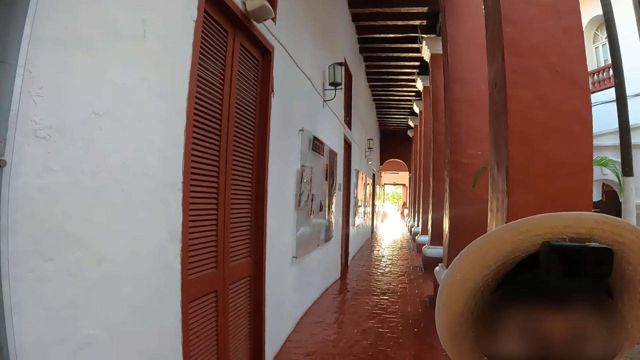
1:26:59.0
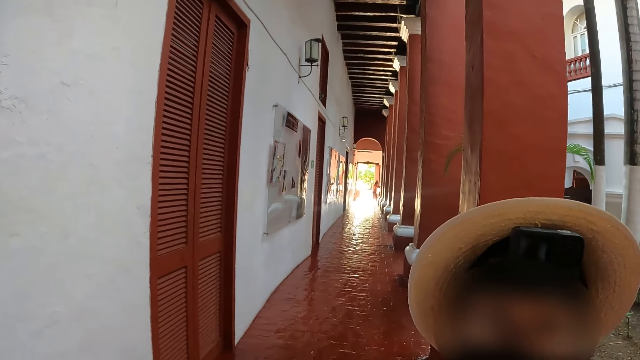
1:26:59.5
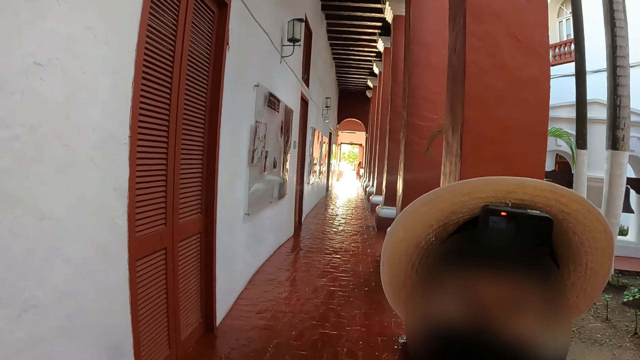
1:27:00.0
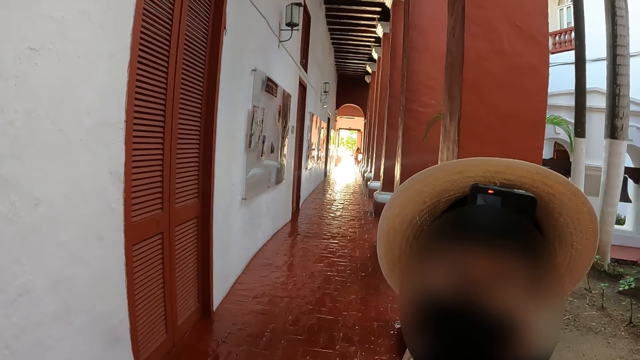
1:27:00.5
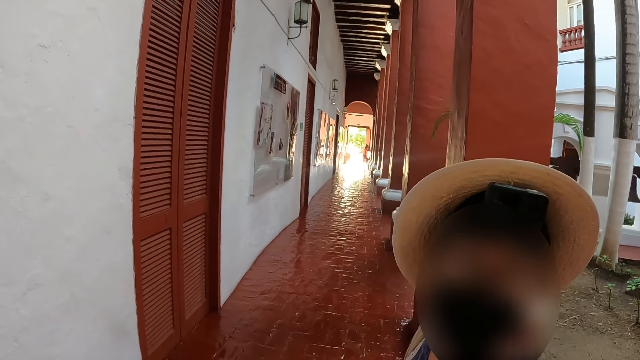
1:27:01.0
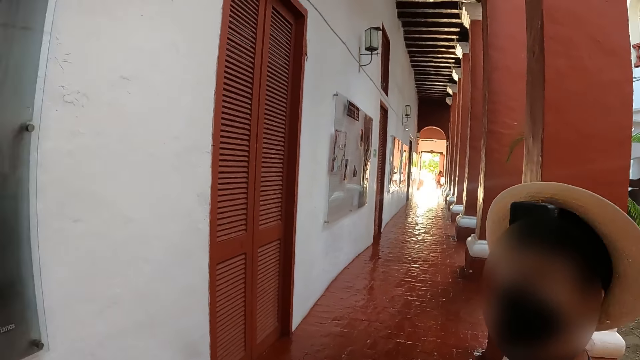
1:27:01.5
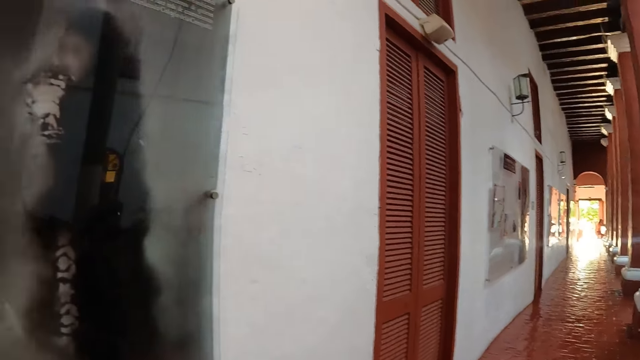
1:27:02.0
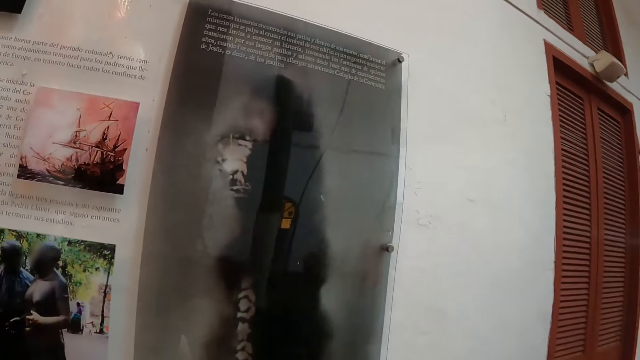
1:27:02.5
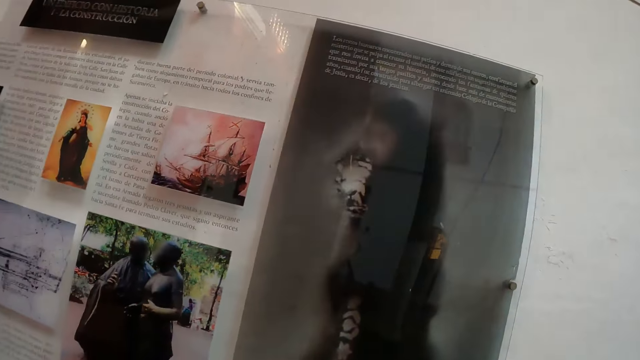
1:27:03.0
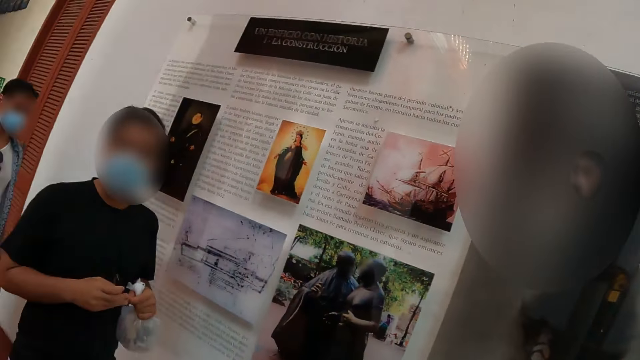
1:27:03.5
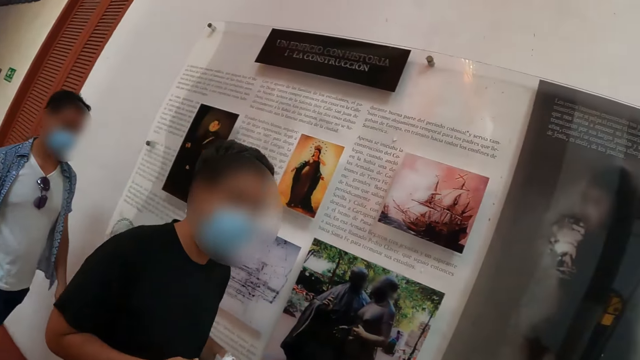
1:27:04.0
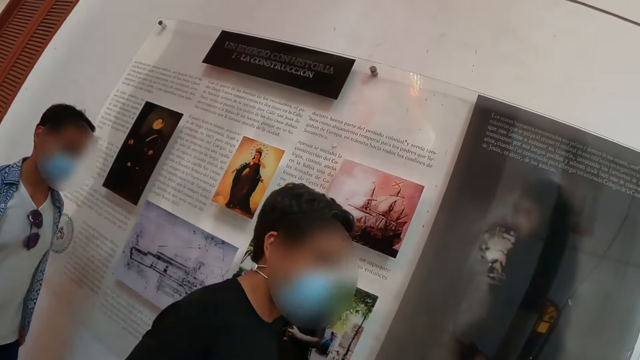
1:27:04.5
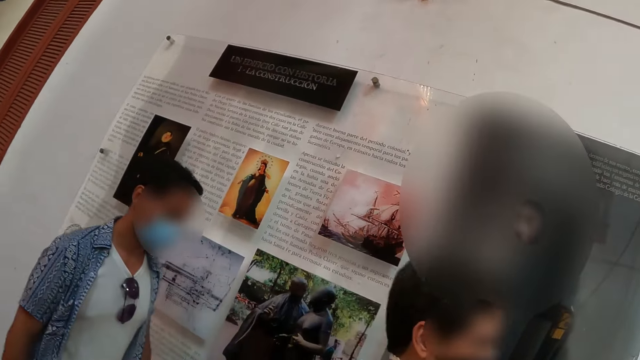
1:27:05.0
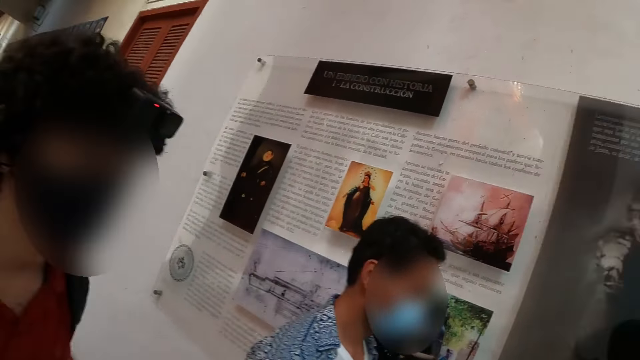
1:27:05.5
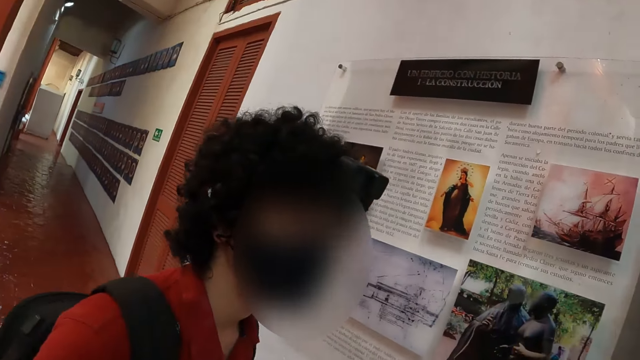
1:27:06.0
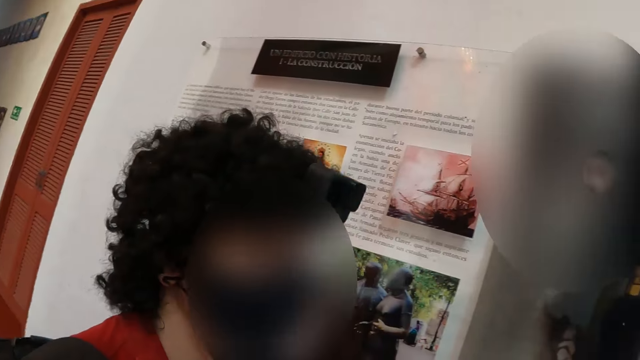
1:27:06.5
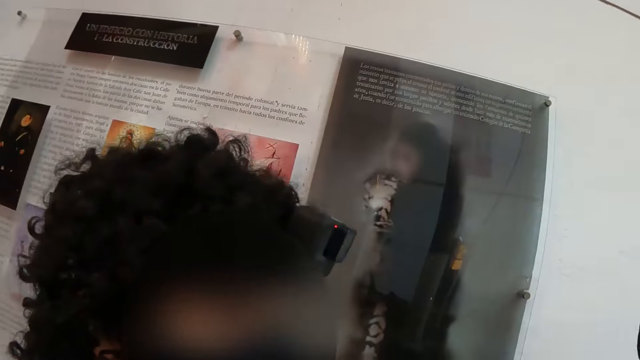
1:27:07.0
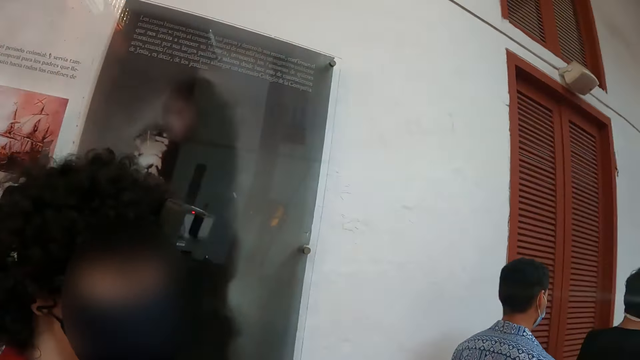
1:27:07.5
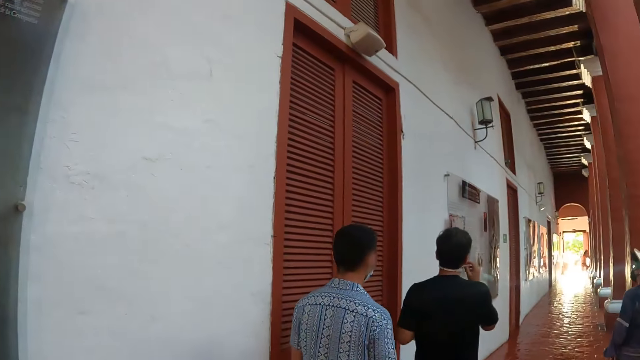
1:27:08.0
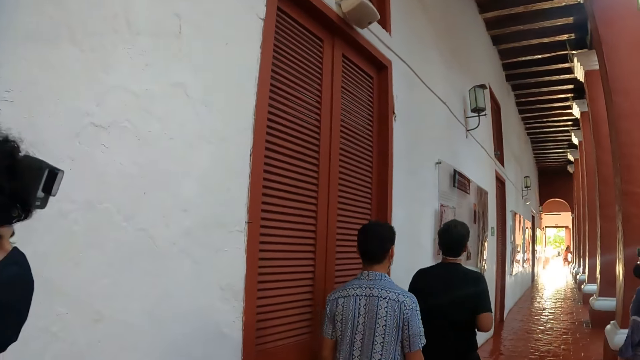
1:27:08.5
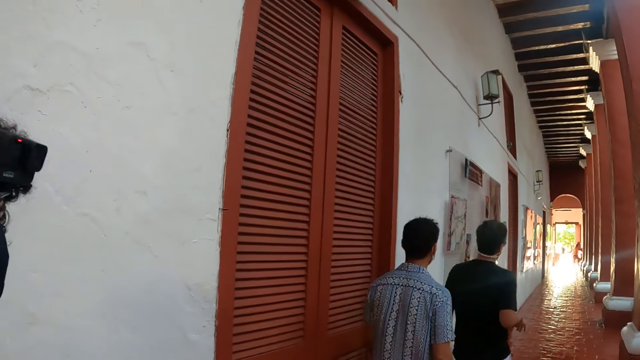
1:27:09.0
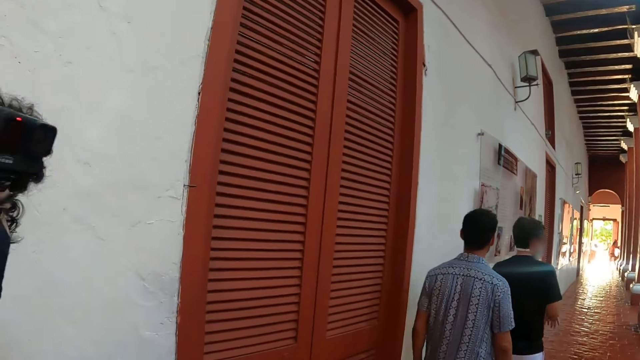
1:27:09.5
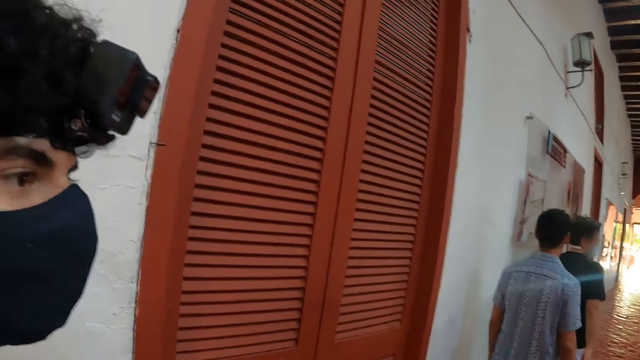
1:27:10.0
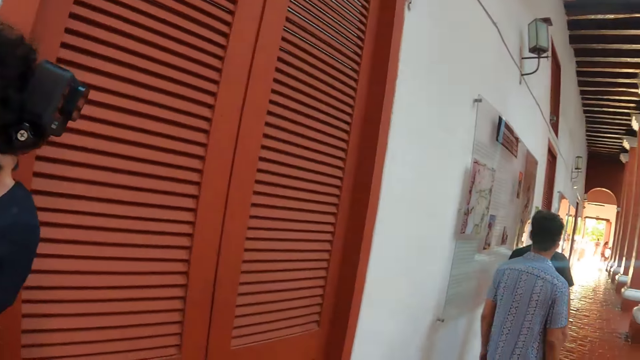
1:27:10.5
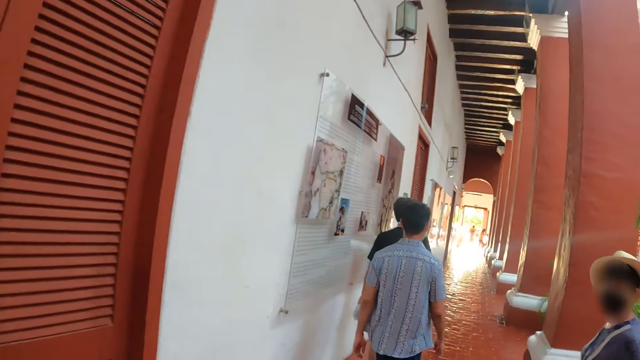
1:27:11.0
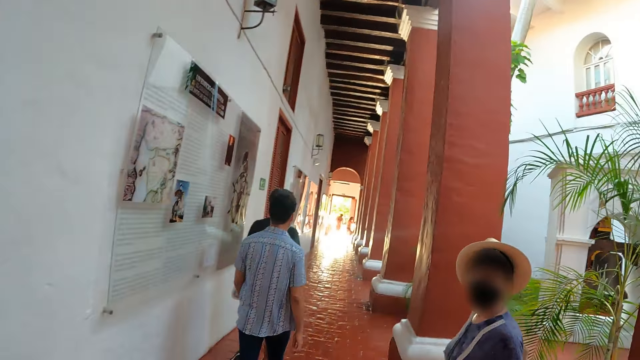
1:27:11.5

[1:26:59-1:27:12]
A lady stares at the camera wearer. The camera wearer stares around. A man walks around. The camera wearer walks around with the man.

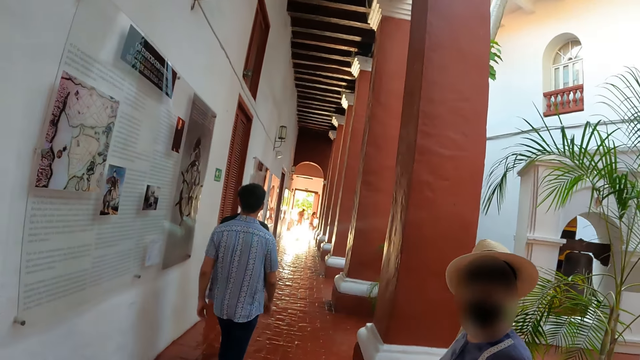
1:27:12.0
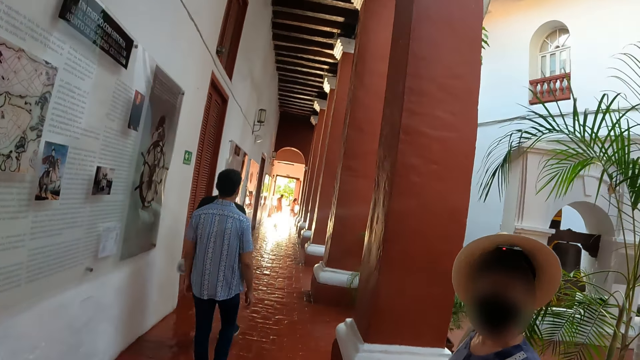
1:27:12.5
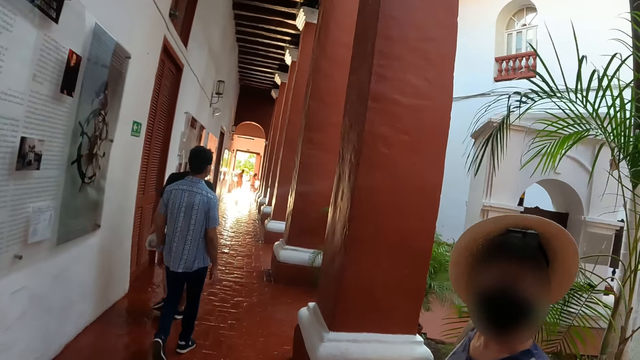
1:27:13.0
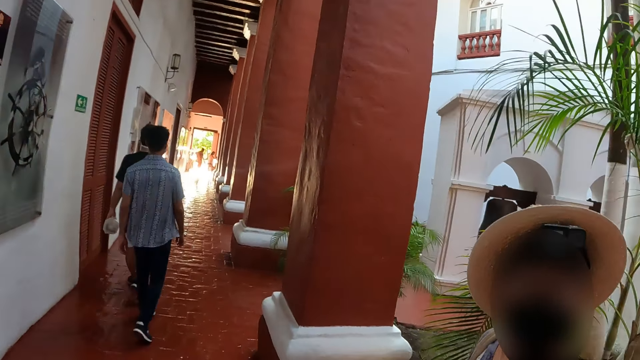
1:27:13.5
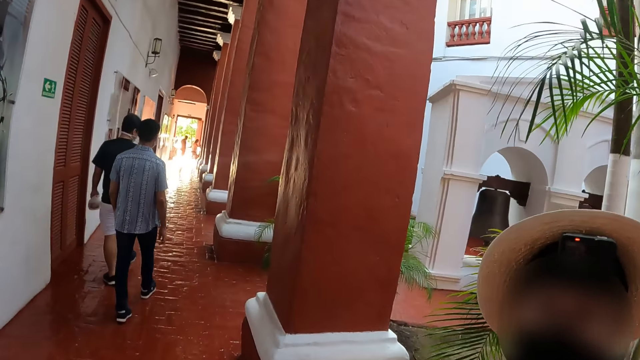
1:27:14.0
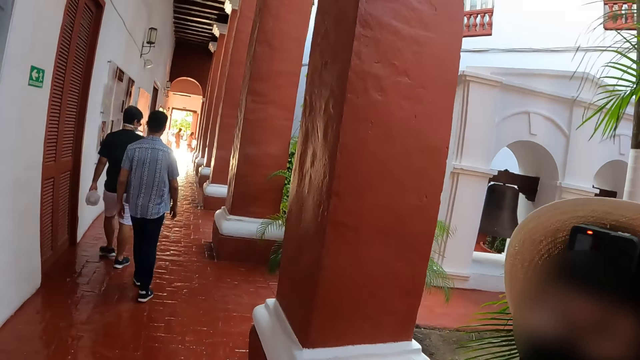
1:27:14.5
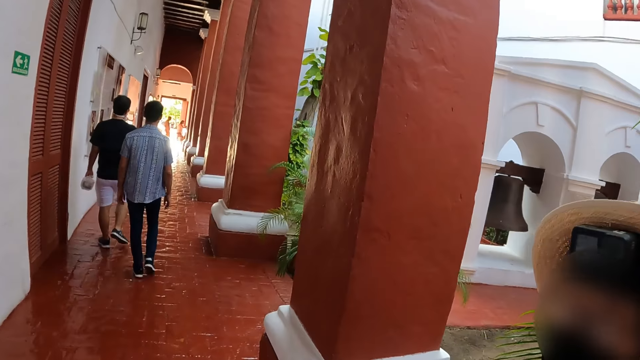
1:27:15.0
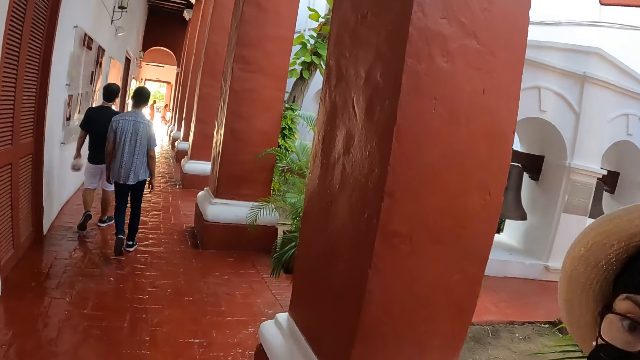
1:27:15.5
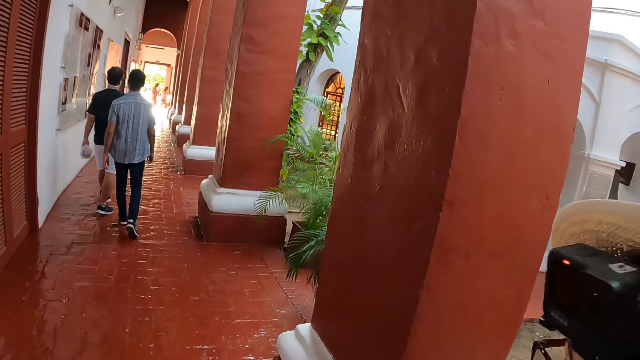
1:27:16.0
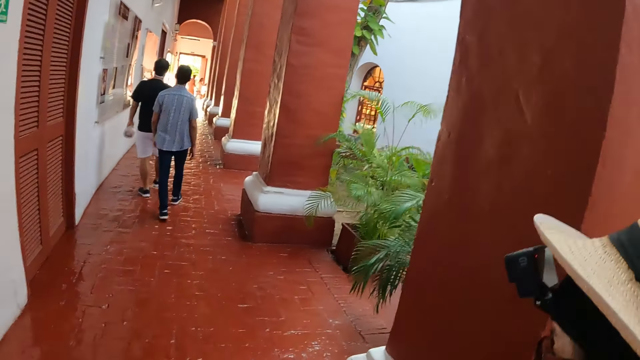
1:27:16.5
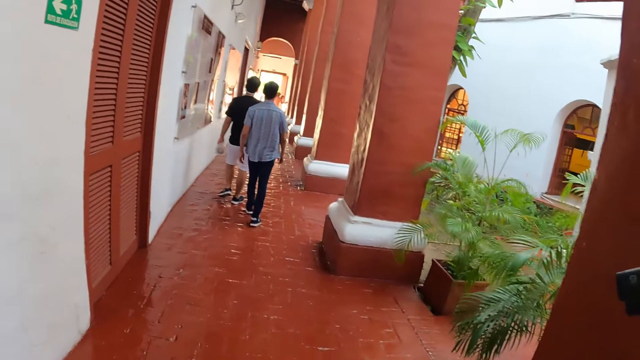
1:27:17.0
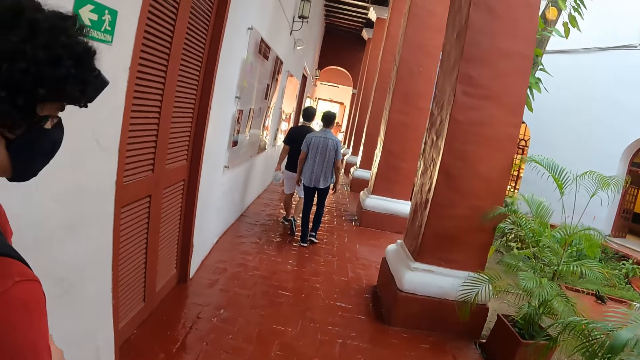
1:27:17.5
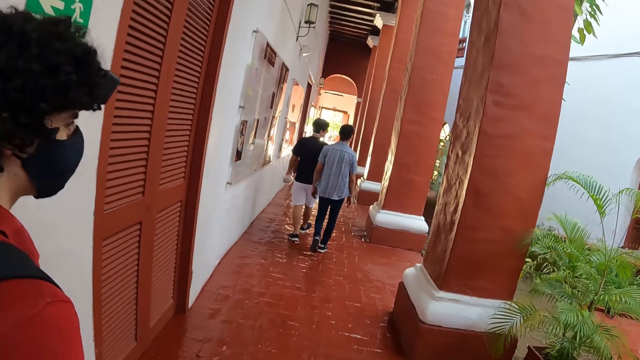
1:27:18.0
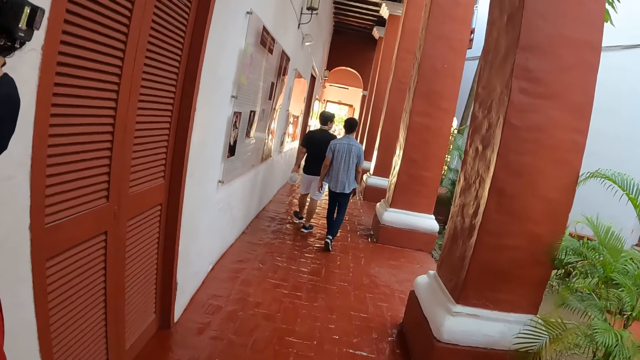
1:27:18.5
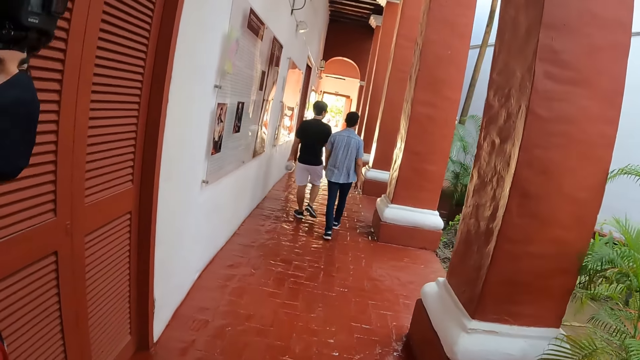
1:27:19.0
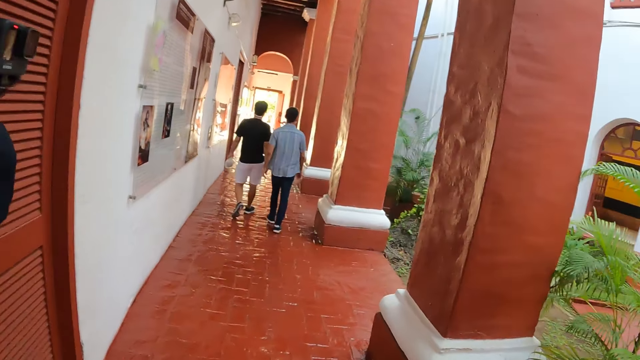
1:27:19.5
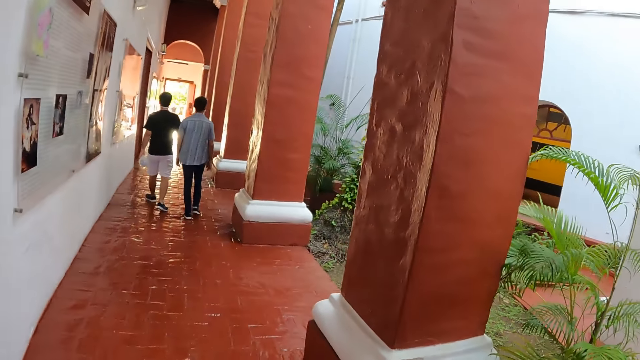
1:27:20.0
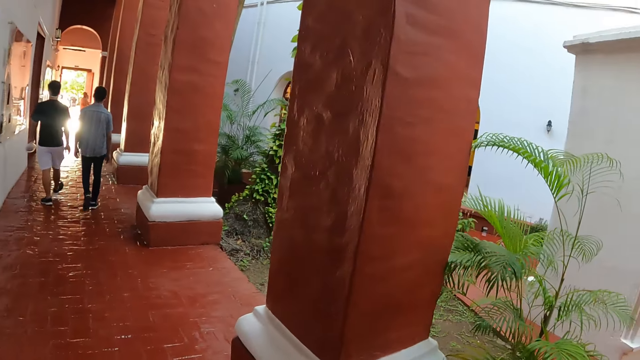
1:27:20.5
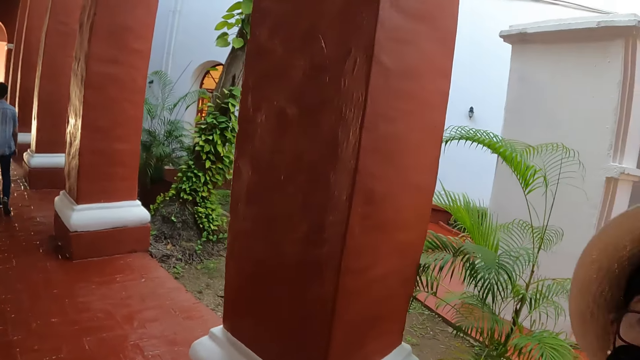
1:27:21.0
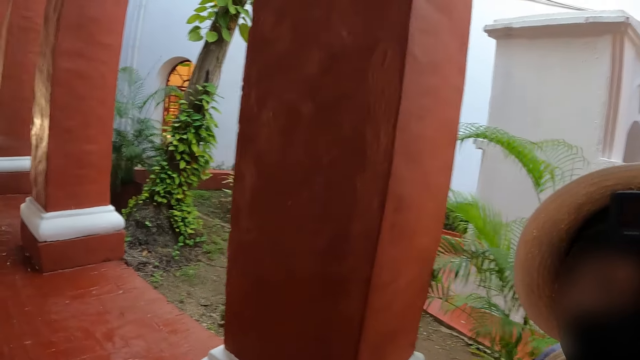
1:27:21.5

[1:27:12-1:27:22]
A lady stares at the camera wearer. The camera wearer walks around with others in the building.
